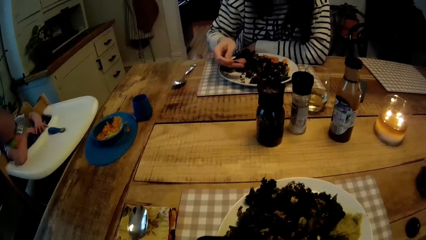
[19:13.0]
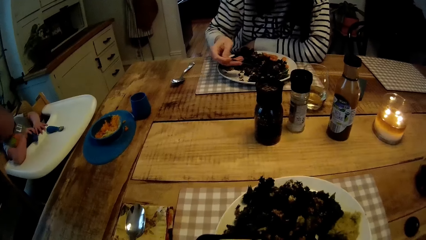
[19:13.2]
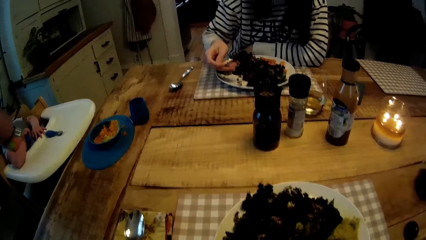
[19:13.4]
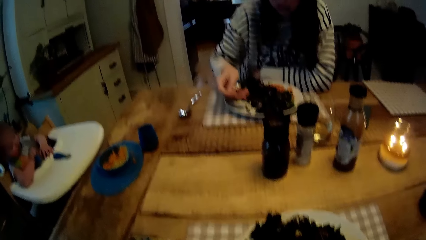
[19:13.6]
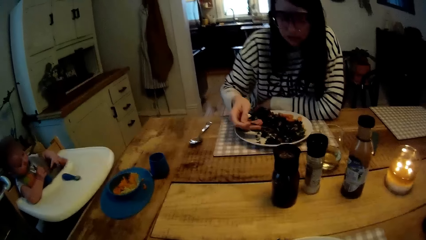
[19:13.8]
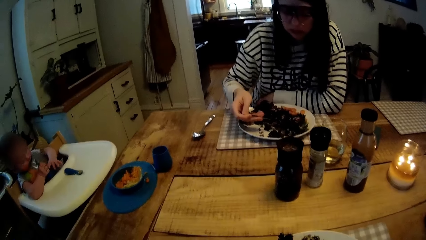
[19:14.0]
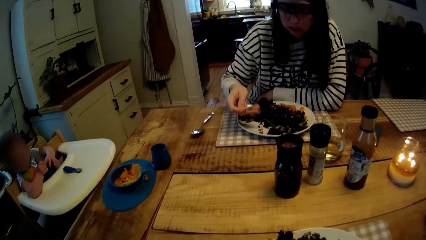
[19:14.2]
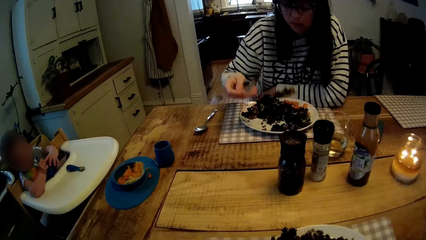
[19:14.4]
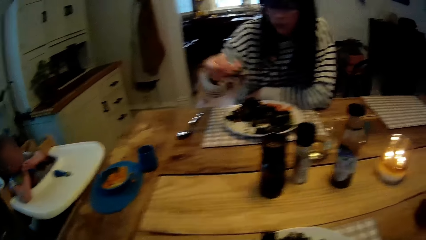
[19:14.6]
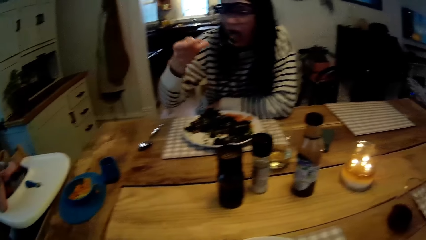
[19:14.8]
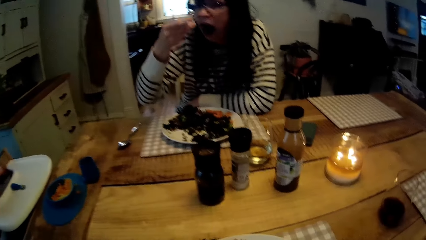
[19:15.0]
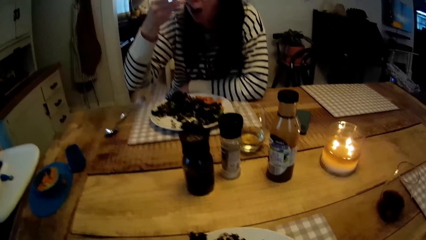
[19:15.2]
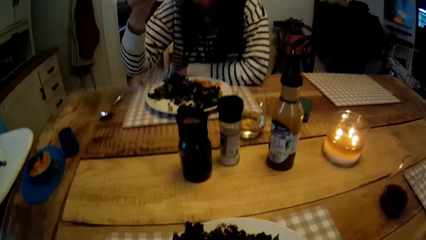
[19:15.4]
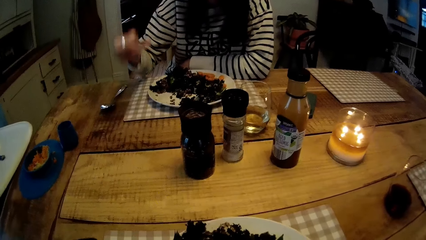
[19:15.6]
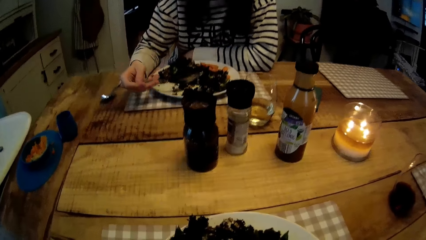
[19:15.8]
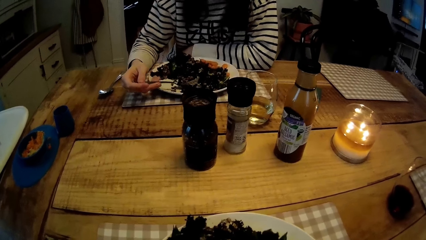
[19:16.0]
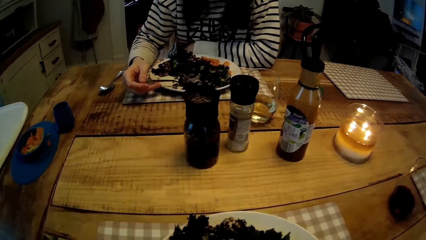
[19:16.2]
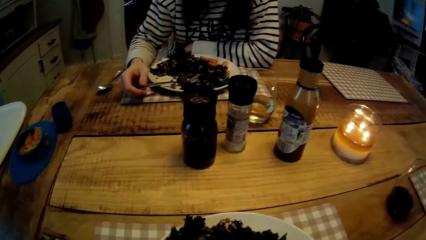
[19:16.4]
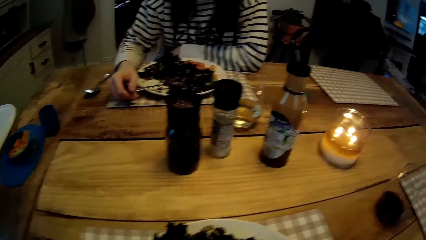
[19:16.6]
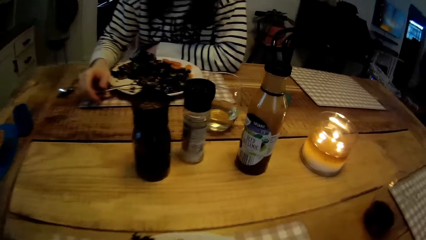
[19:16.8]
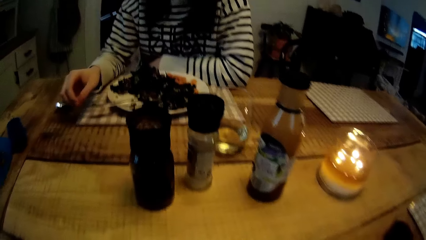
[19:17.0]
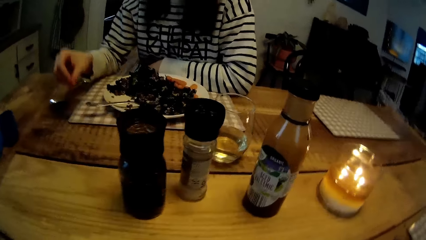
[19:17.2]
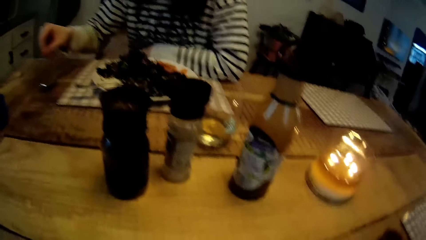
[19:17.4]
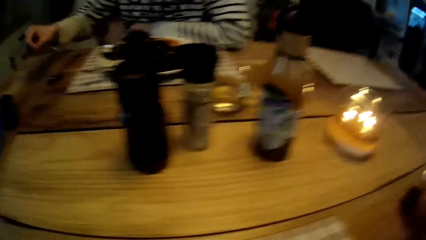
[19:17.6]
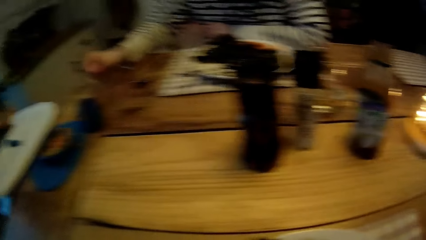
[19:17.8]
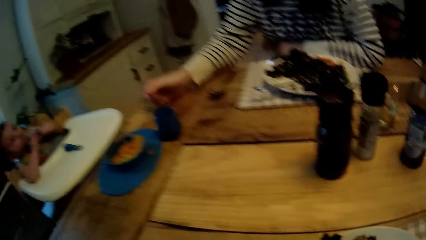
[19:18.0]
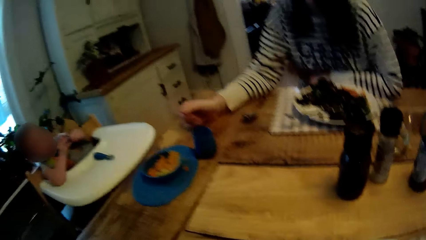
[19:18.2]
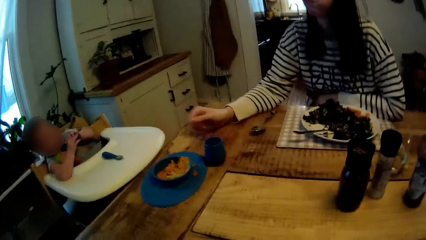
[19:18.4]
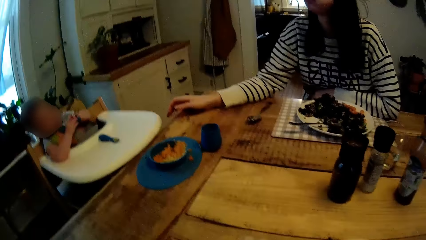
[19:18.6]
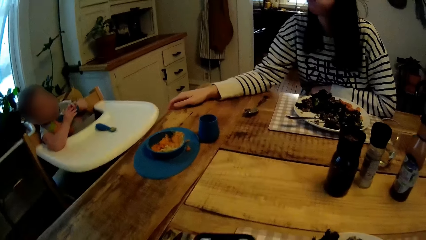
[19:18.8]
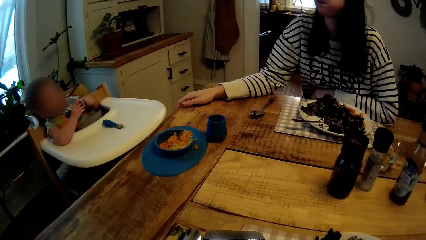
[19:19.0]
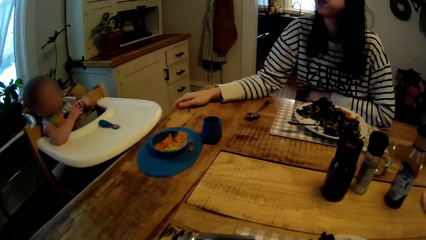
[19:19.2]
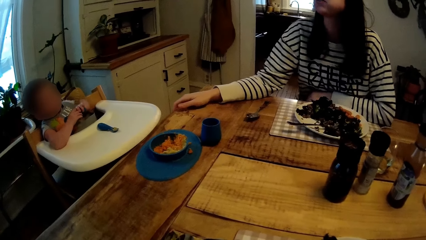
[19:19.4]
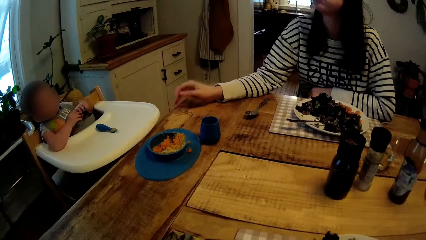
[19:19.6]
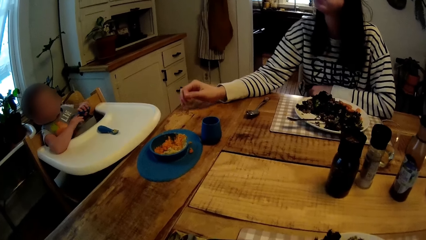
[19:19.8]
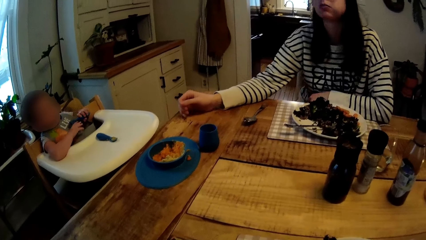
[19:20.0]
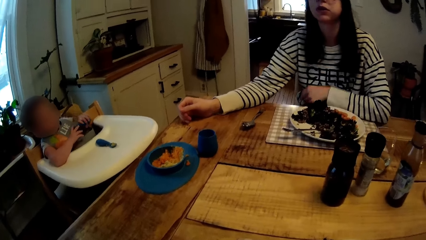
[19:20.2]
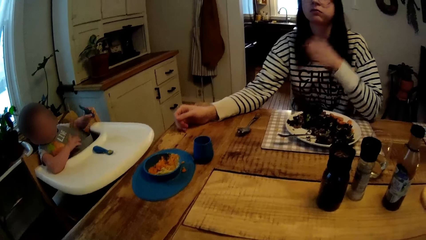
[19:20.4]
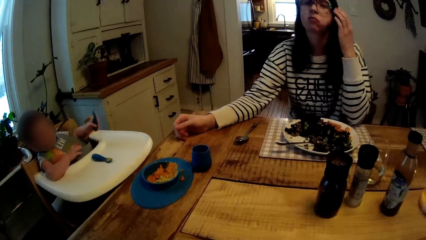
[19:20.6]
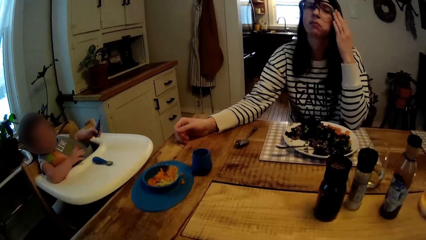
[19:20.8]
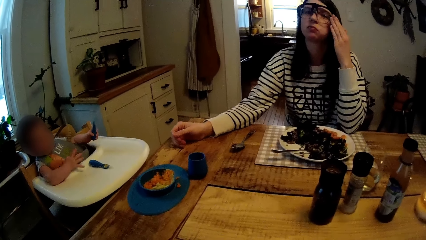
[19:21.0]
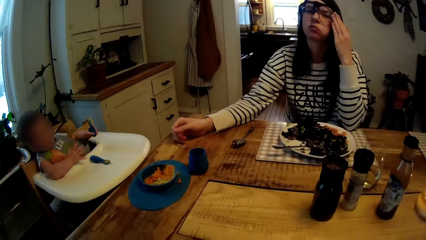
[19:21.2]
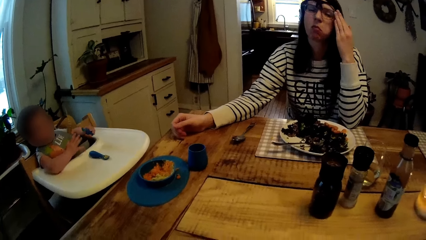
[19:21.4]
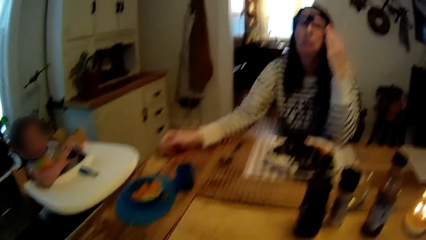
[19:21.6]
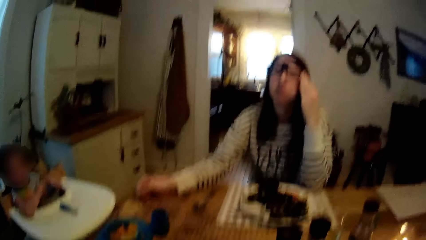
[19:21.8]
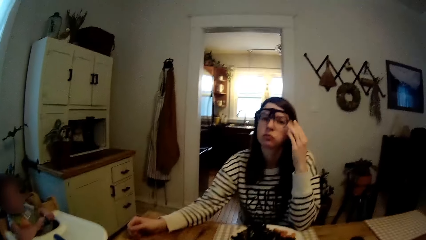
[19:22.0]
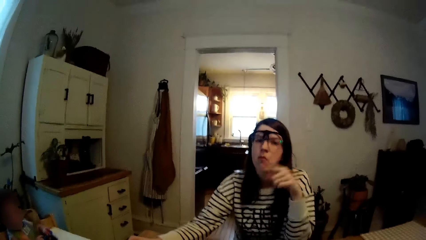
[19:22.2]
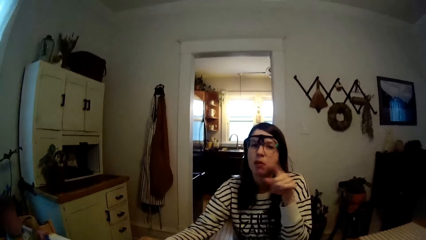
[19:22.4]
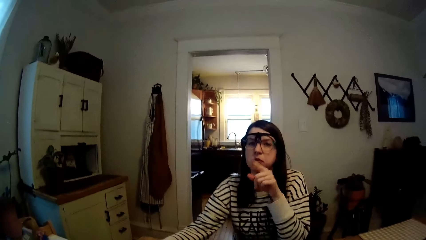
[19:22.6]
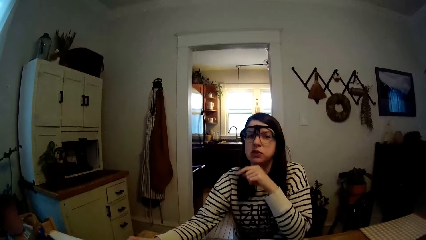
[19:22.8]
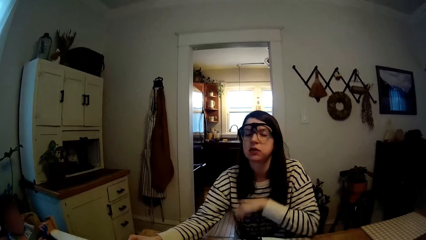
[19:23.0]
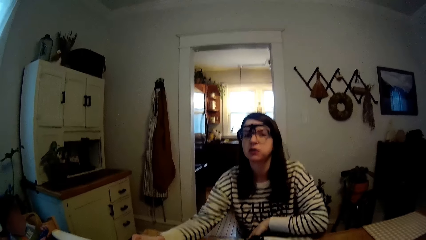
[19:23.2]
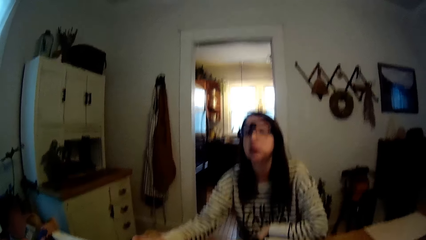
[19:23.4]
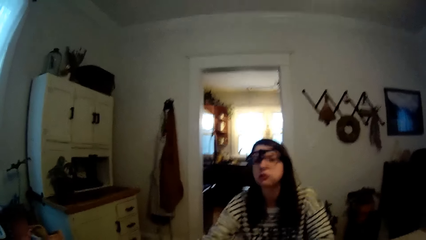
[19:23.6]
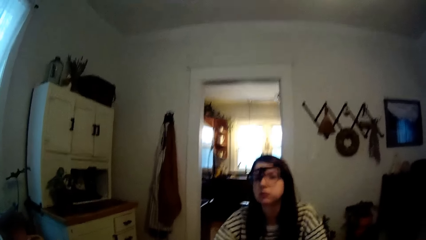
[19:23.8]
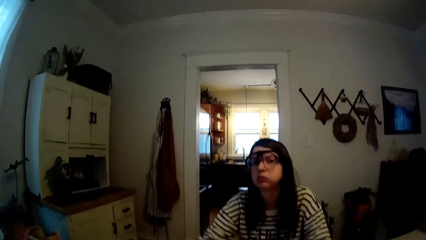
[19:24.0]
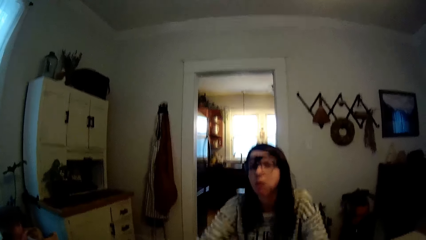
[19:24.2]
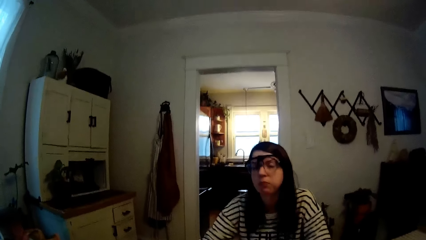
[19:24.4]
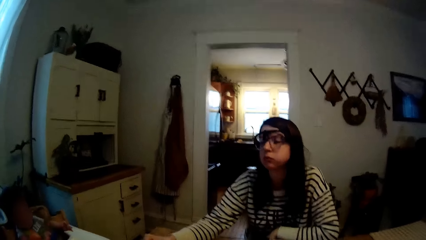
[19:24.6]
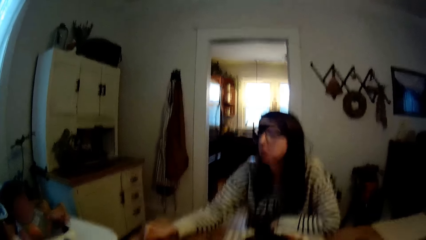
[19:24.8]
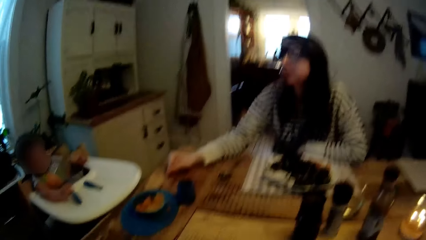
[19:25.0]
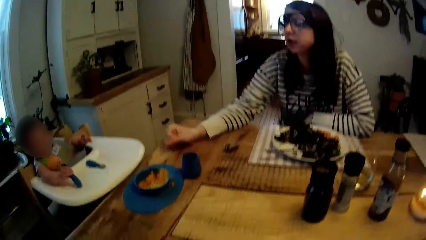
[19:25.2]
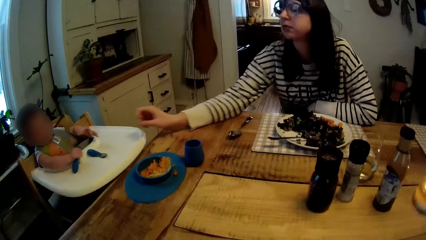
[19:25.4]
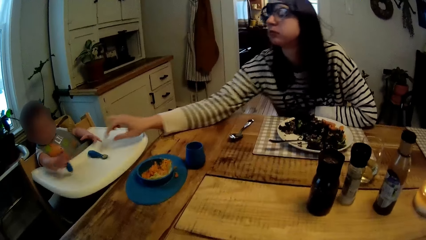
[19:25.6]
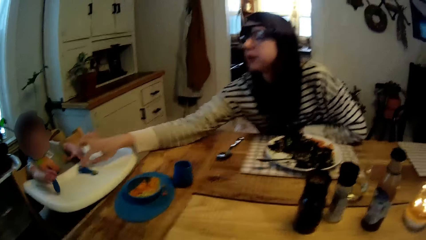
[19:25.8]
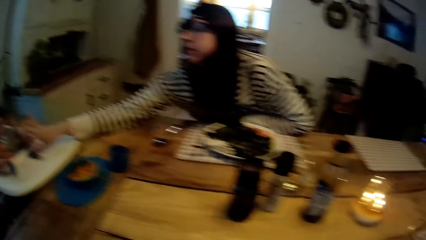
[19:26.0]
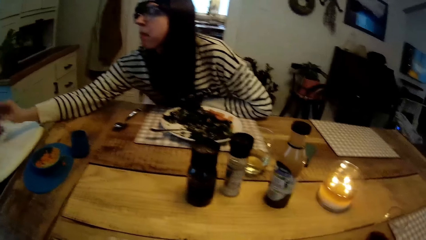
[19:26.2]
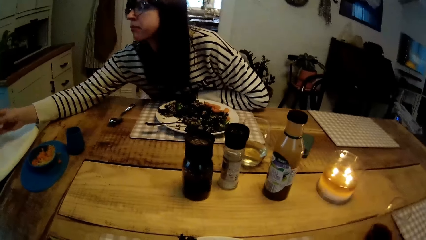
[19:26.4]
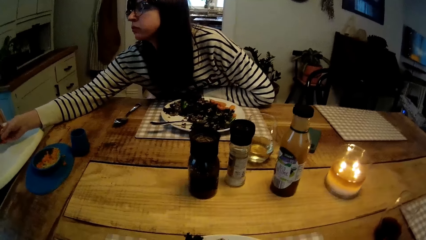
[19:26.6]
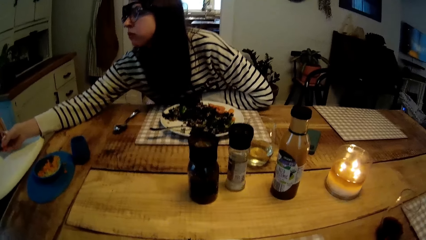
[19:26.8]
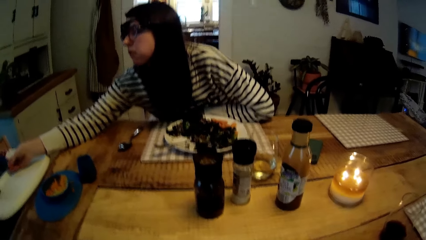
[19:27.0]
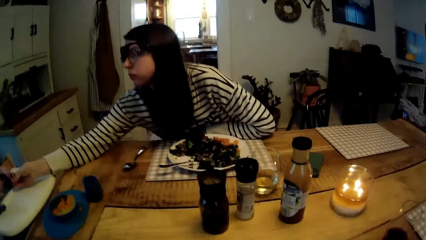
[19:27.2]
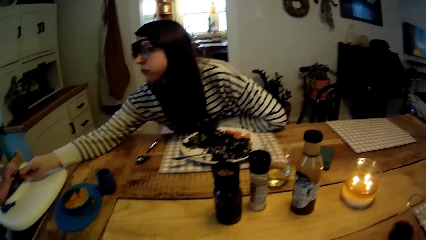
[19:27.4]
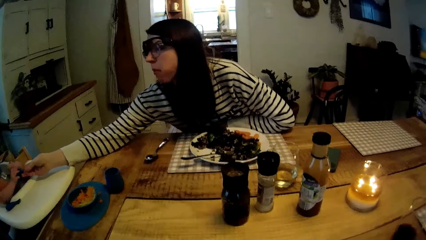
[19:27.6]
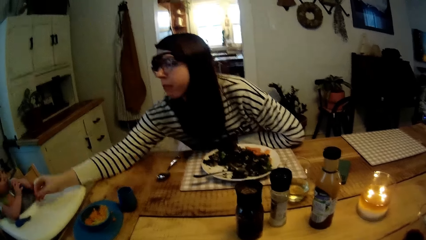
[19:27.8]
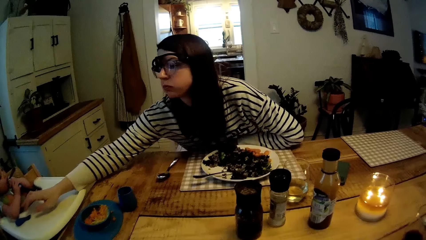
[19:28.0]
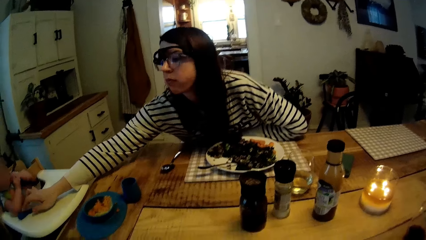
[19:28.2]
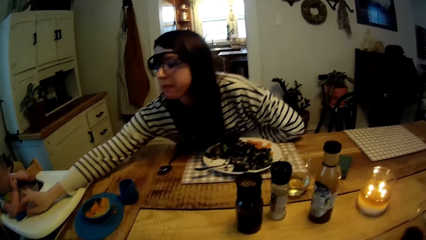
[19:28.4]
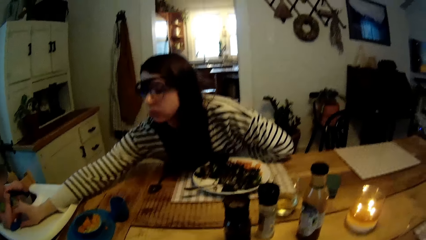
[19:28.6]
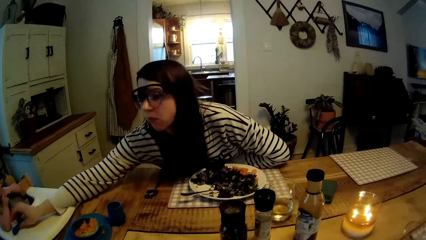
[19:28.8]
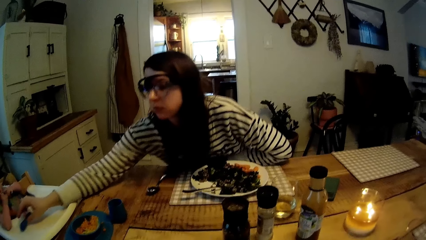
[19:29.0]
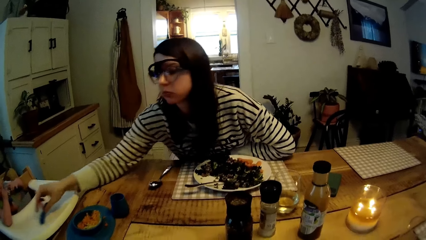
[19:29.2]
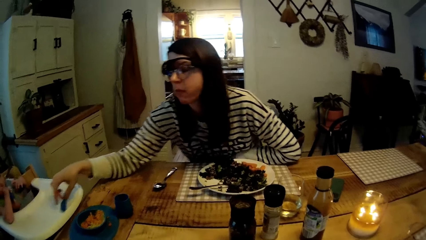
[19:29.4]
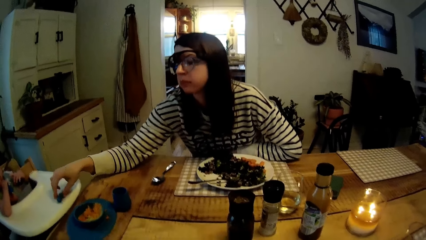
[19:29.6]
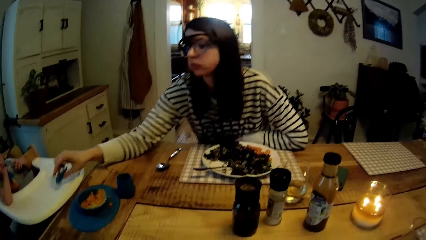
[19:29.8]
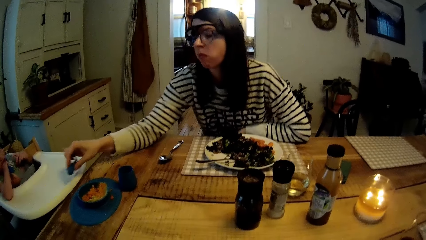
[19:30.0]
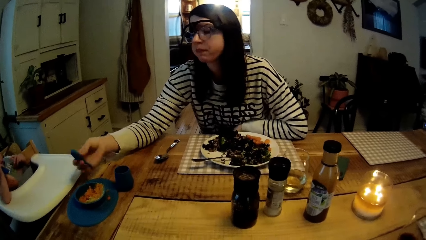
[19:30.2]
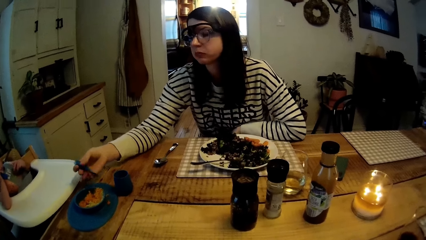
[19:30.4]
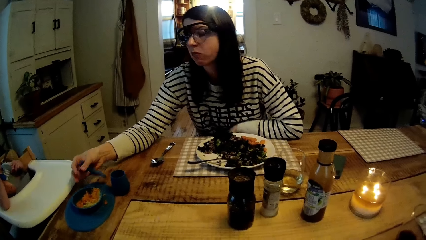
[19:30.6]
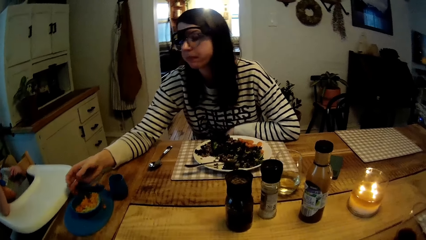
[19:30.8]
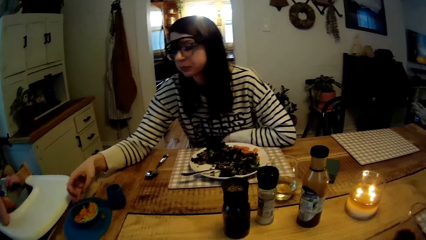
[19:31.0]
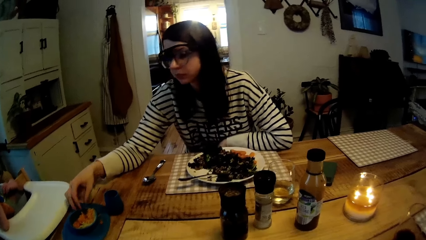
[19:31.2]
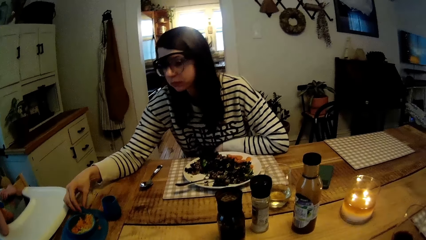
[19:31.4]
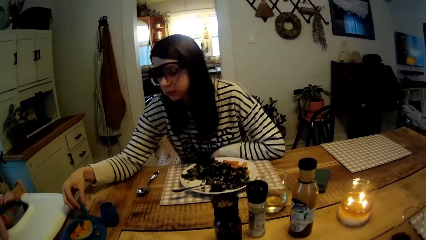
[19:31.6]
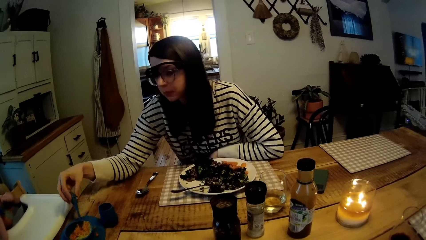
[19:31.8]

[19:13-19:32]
The woman drops the fork on the plate on the table with her right hand. The woman picks up the spoon on the high chair with her right hand. The baby takes the spoon from the woman with both hands. The baby eats with the spoon with both hands. The woman picks up the spoon on the high chair with her right hand.
